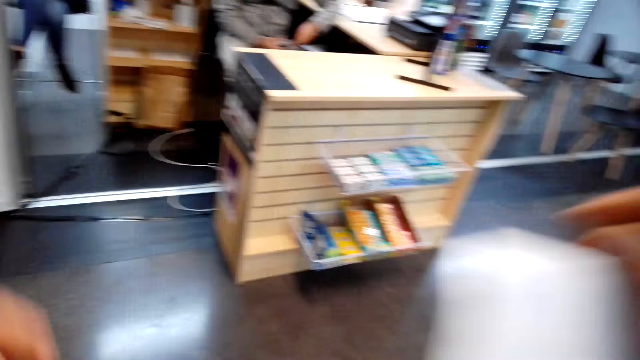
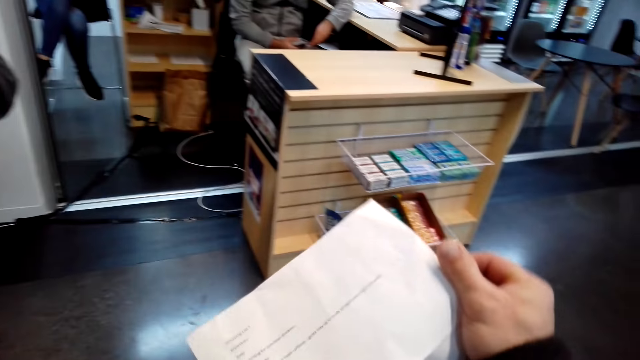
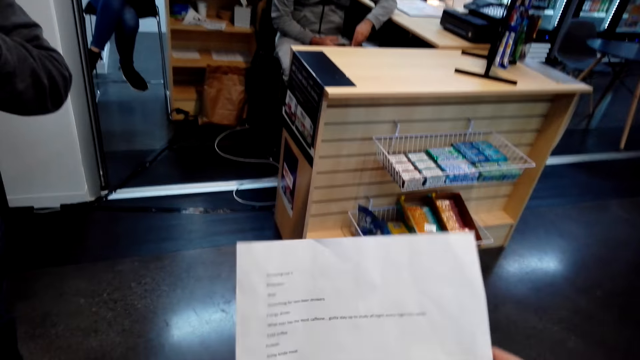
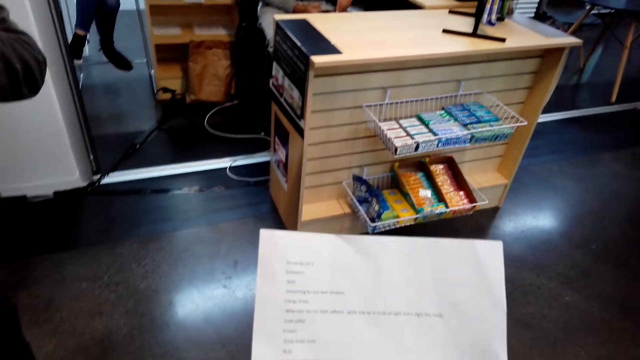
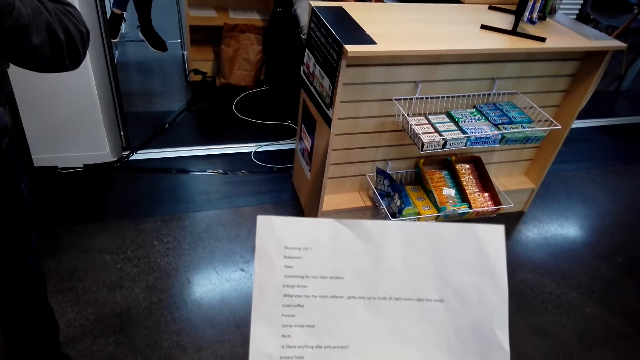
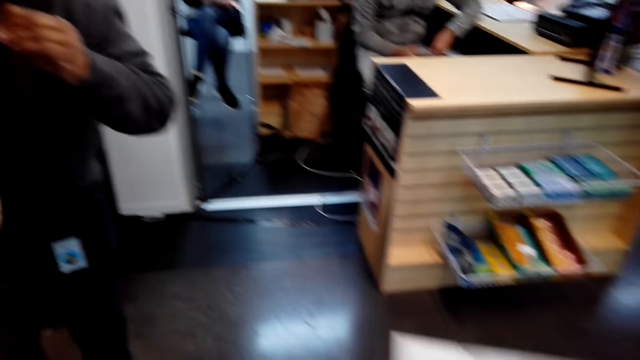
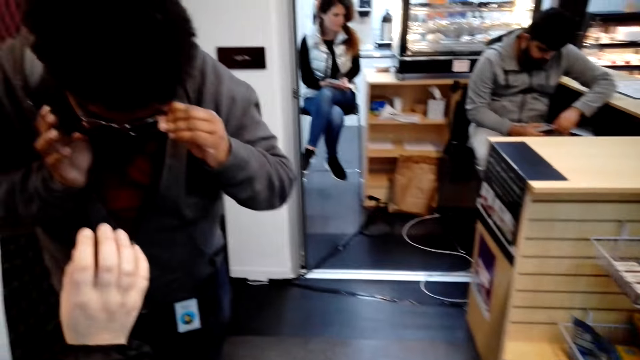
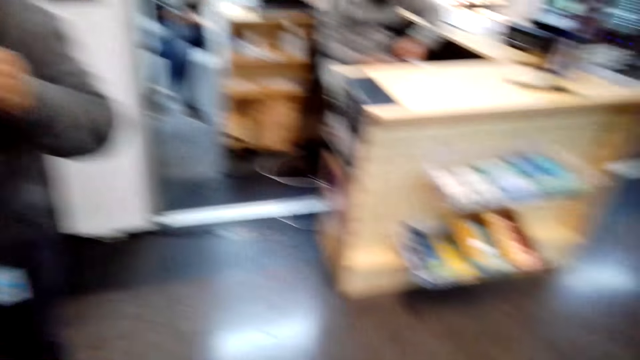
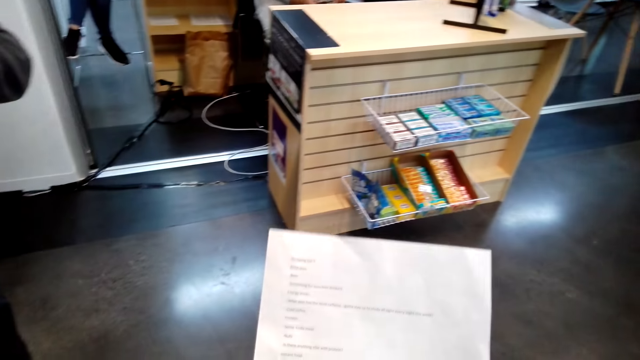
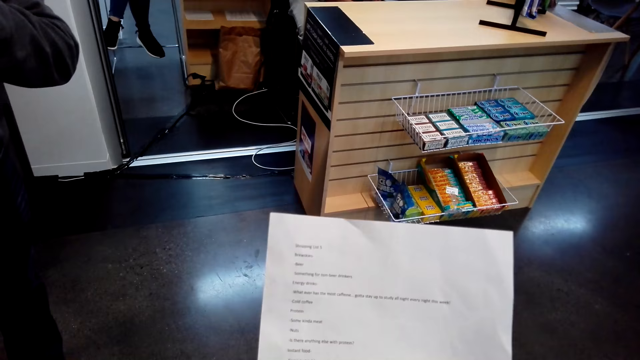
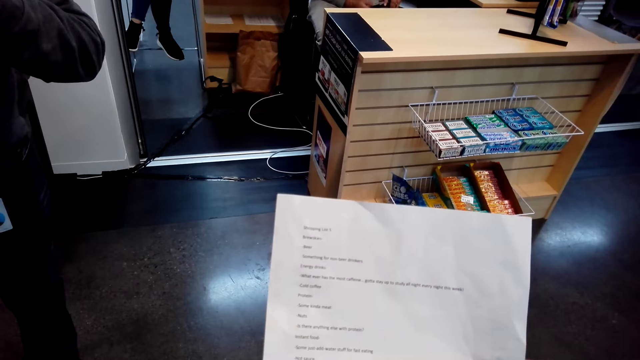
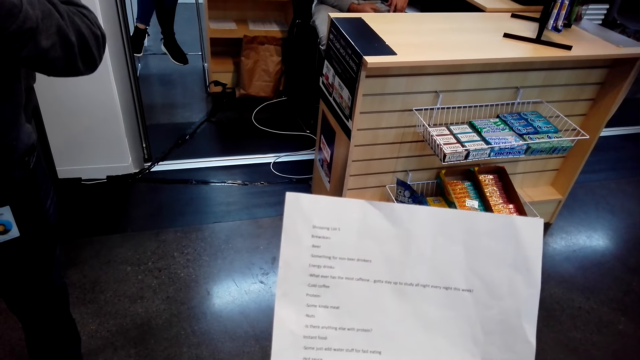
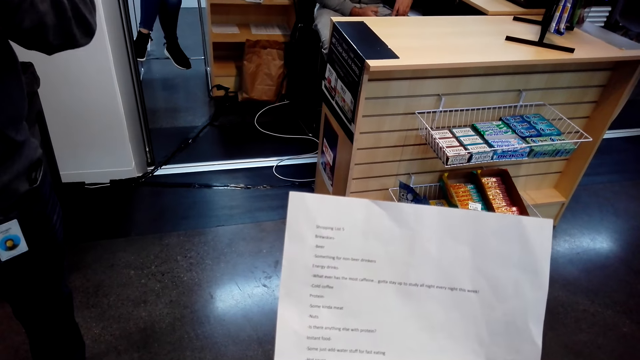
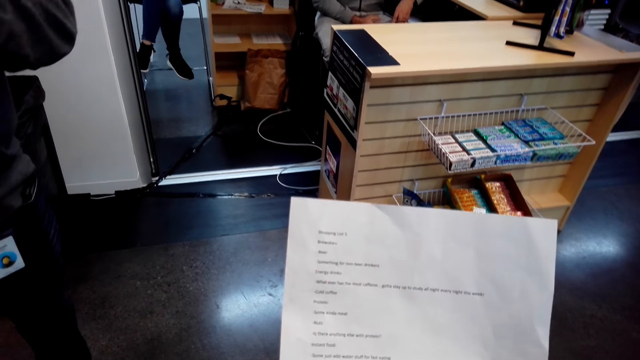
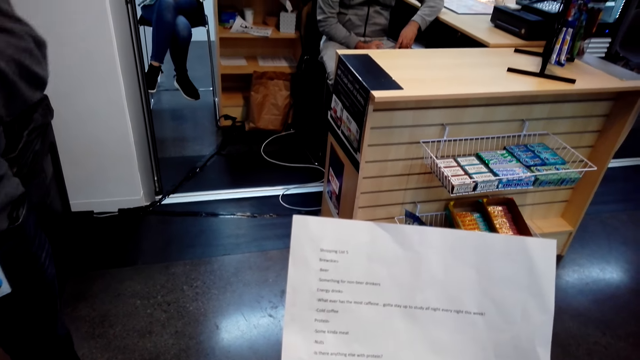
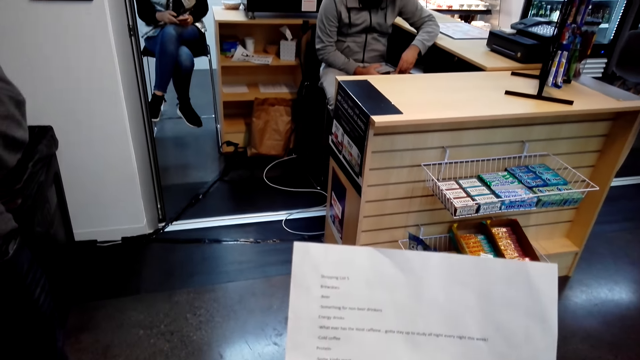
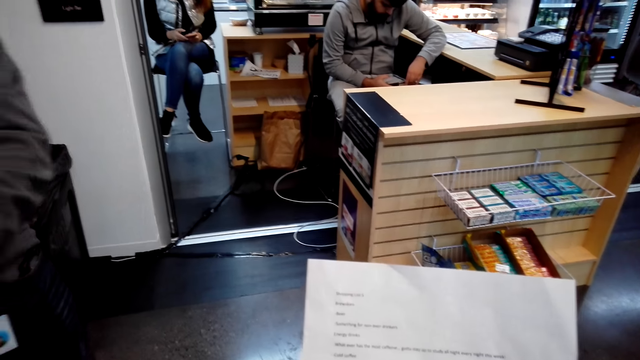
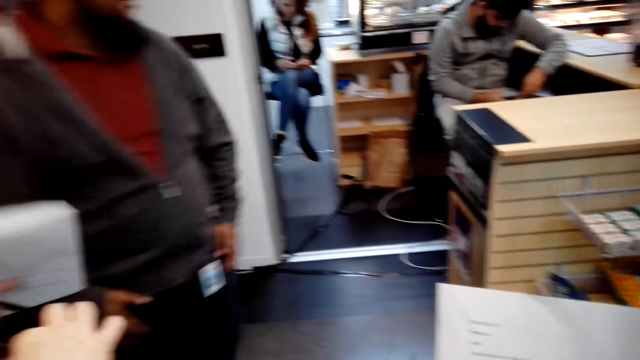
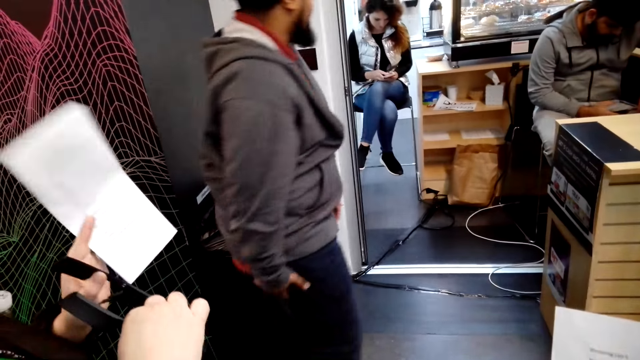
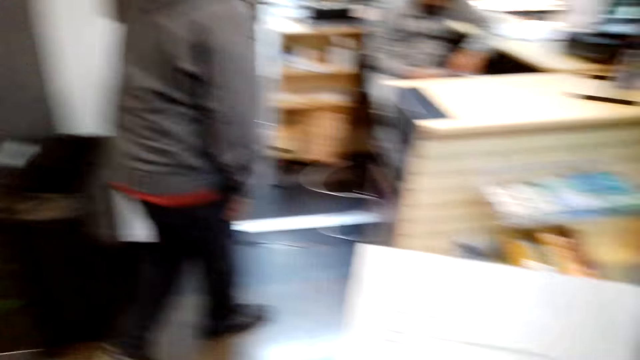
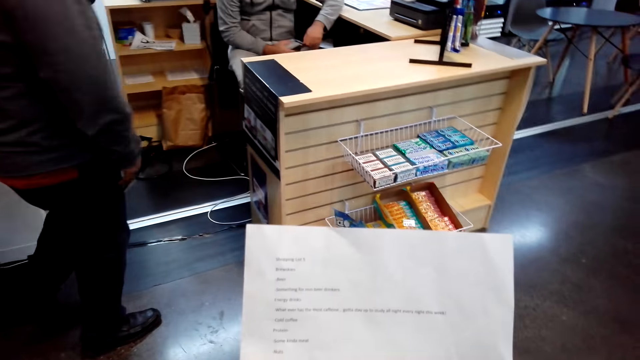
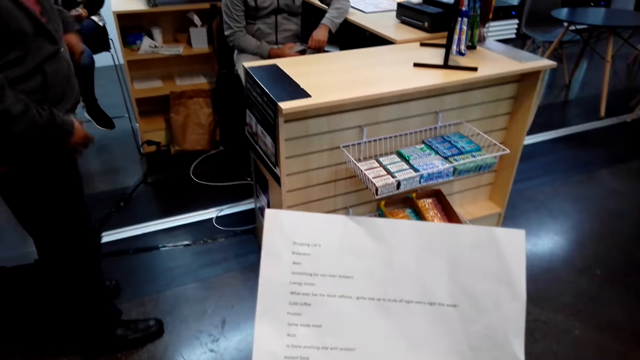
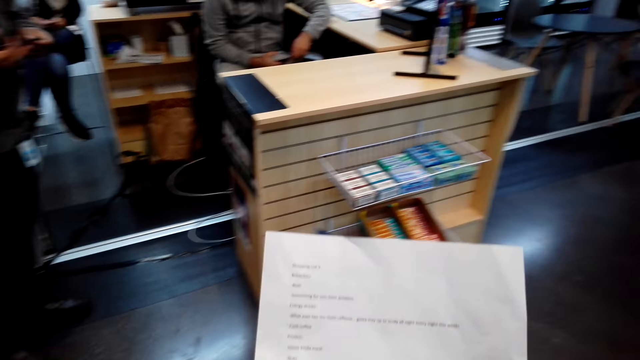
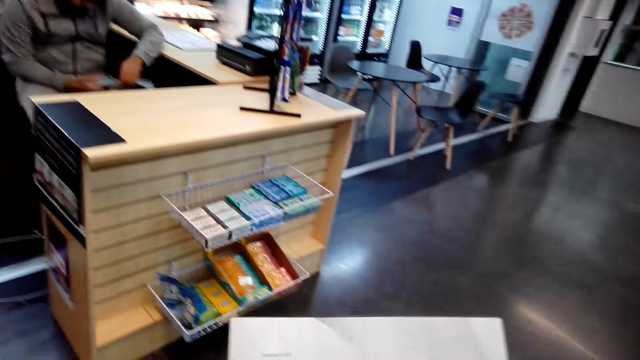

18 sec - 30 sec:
The camera wearer reads the shopping list paper.

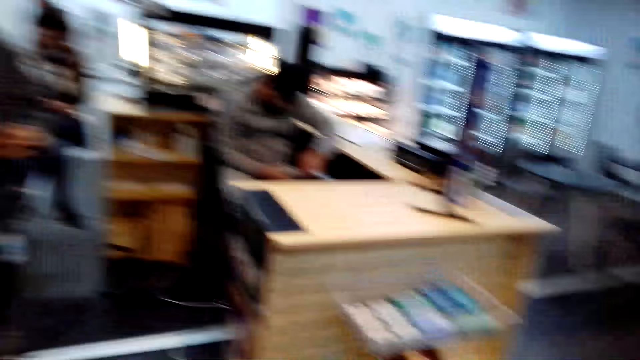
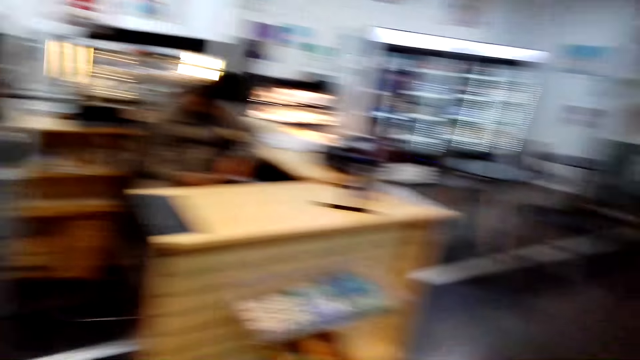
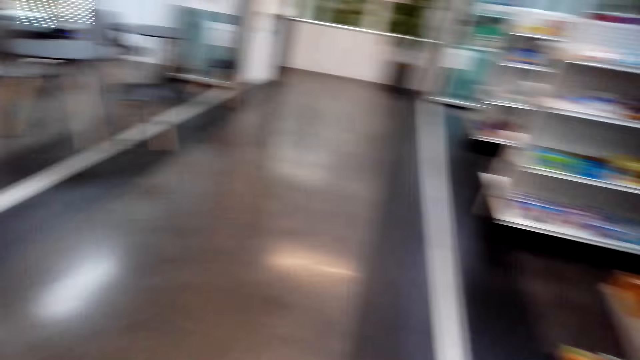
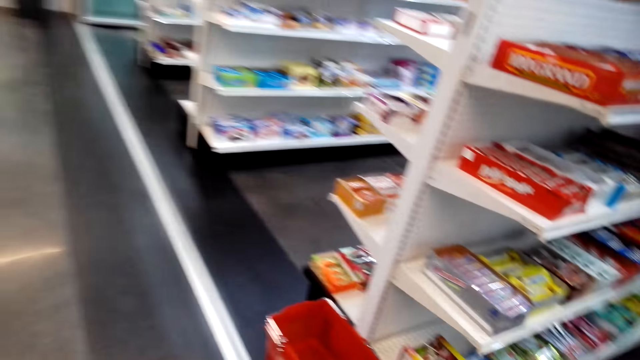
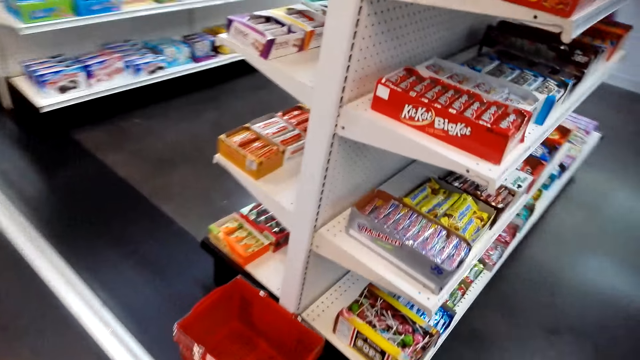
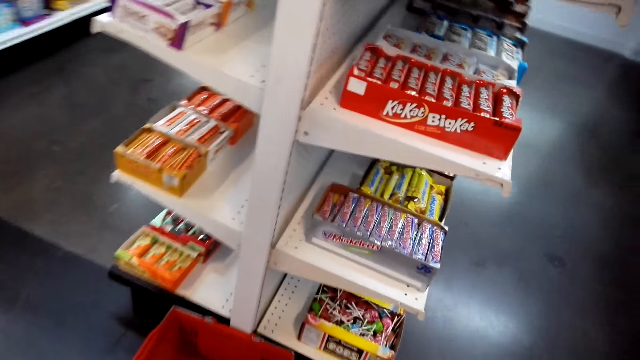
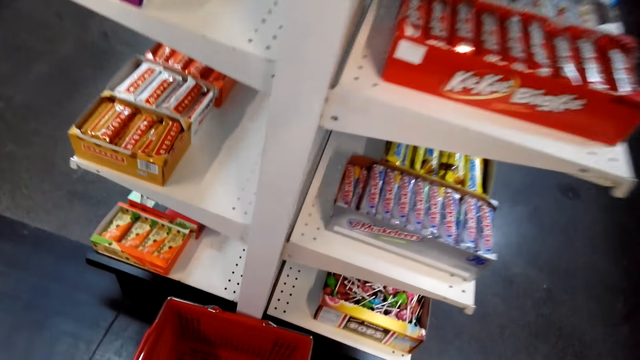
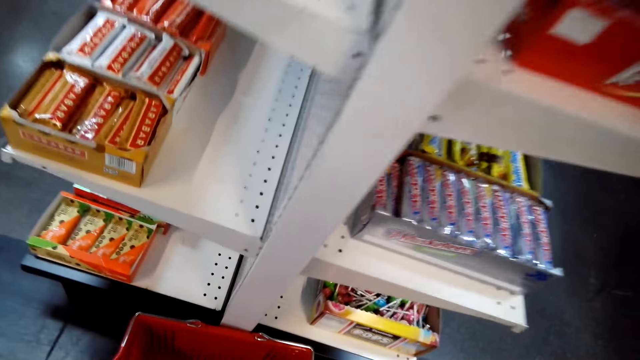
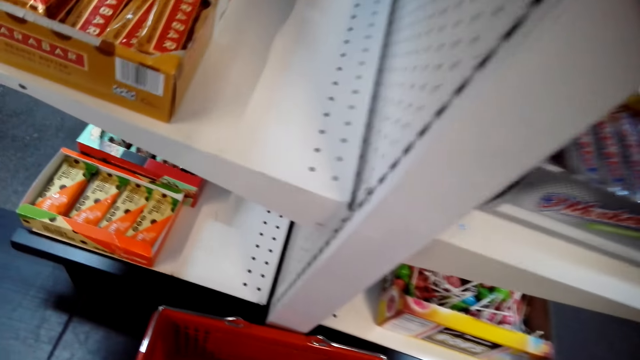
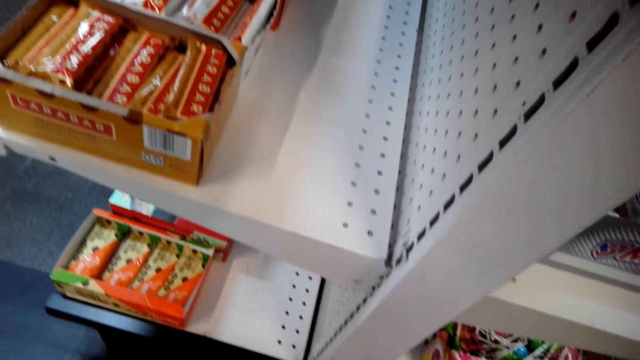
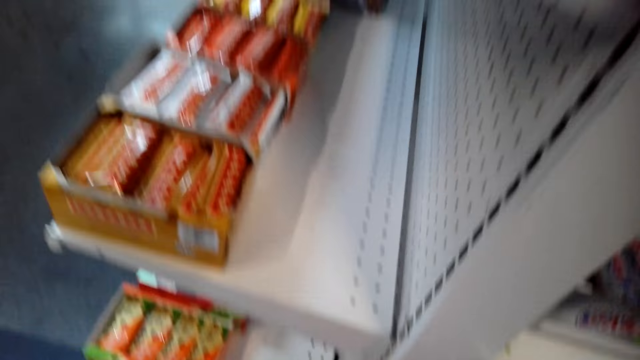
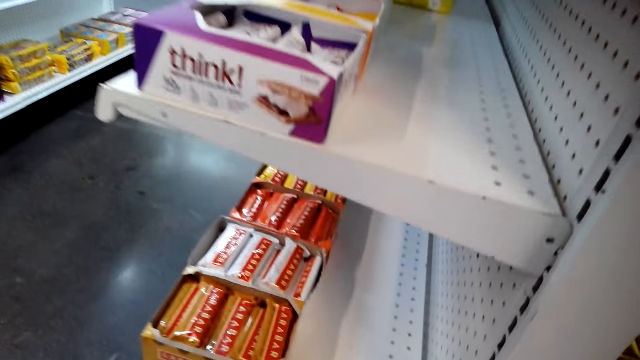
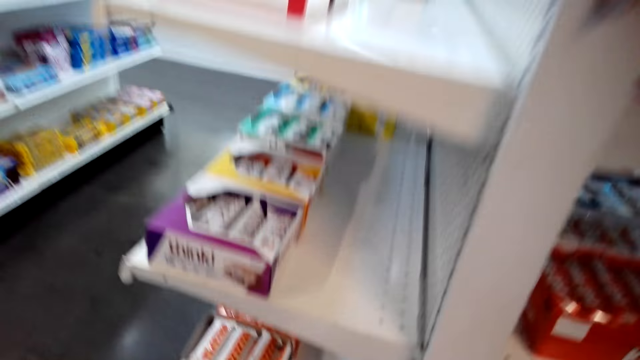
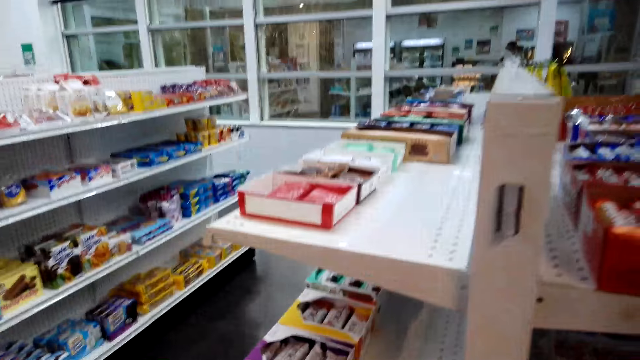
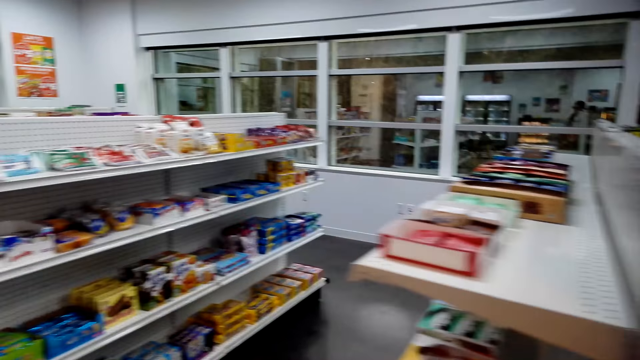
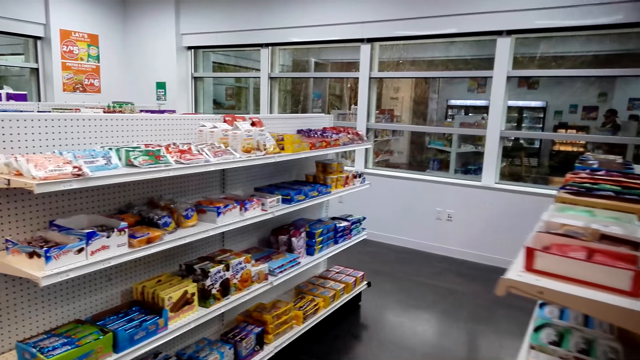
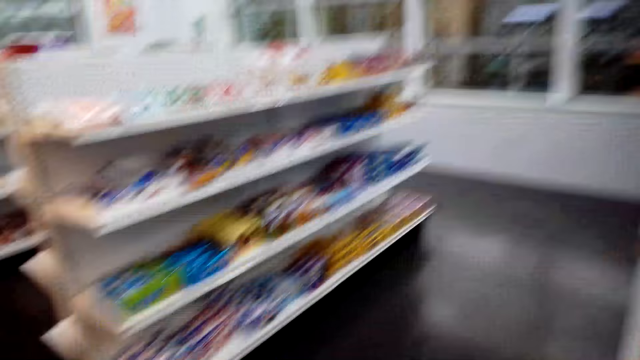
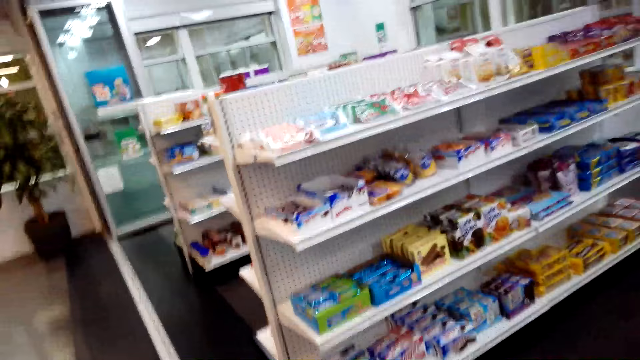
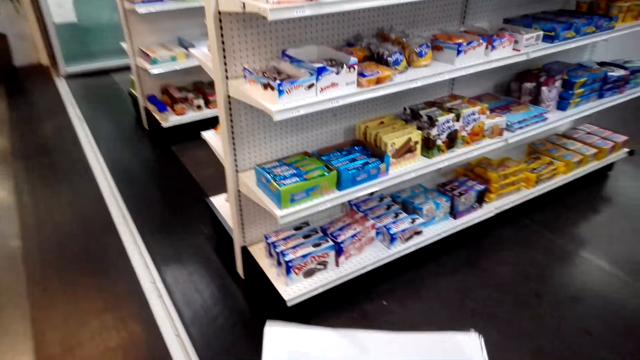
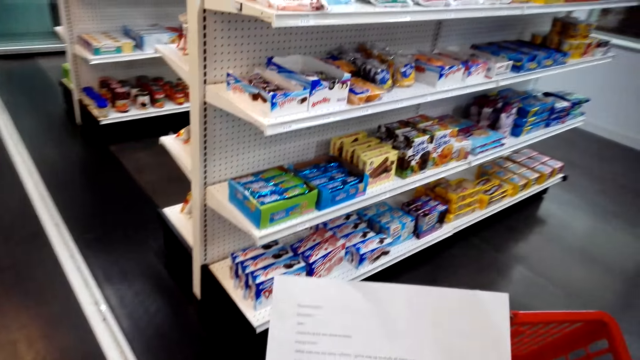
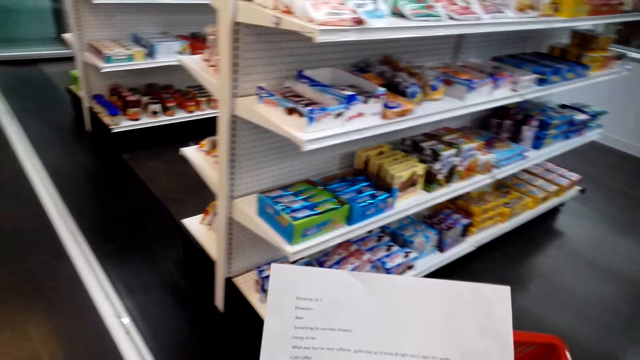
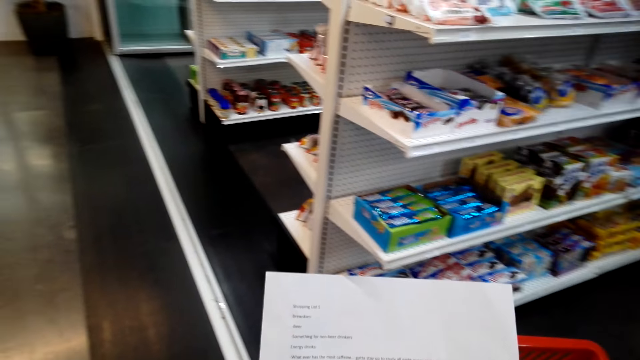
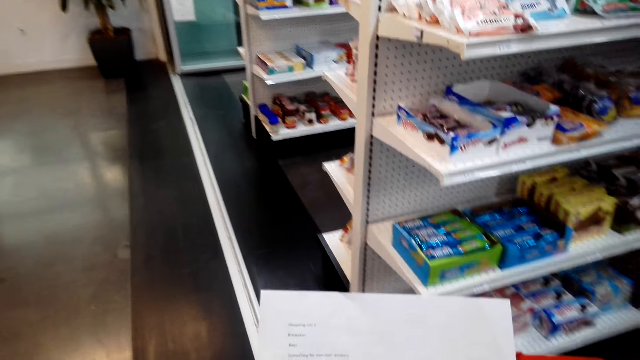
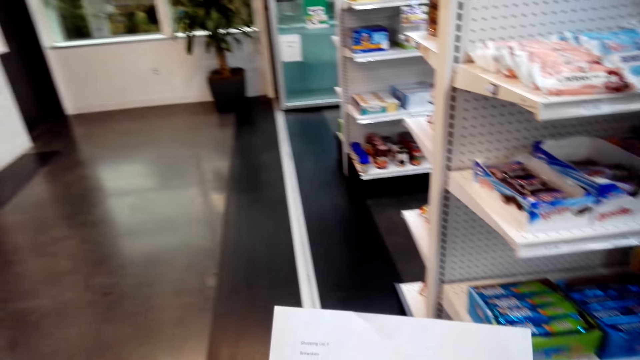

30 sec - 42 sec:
The camera wearer picks up the shopping basket on the floor. They read the shopping list paper.
